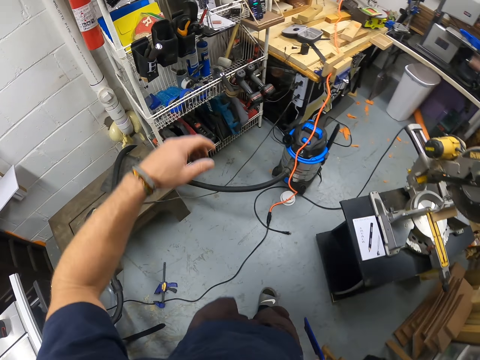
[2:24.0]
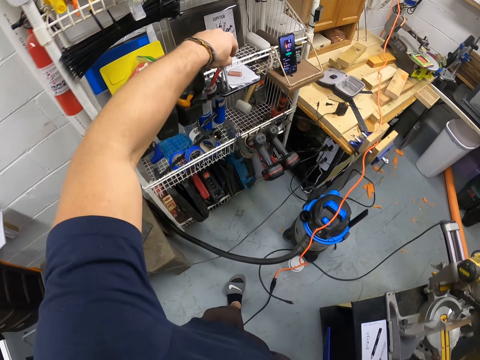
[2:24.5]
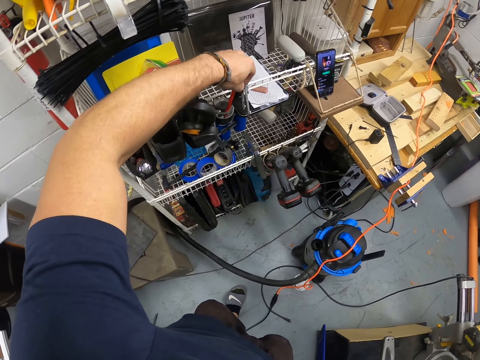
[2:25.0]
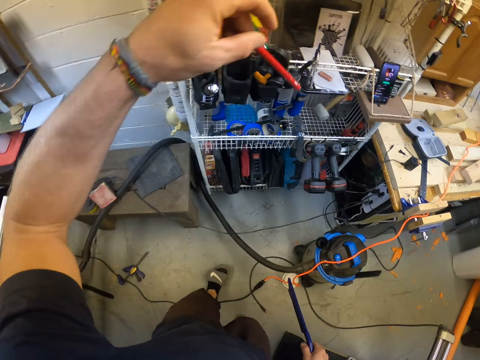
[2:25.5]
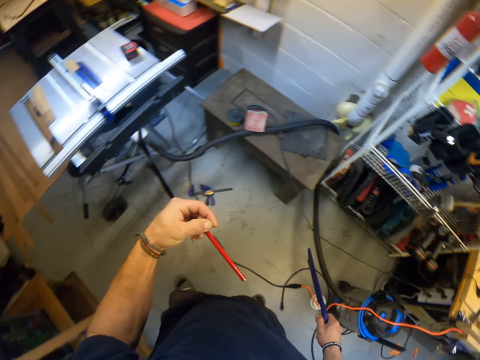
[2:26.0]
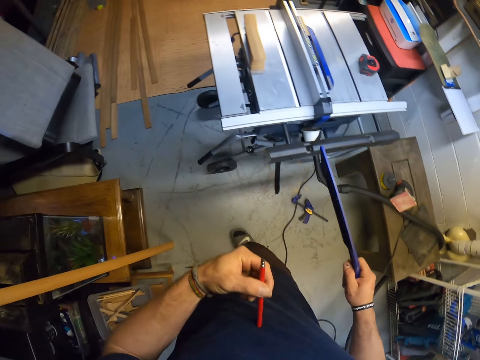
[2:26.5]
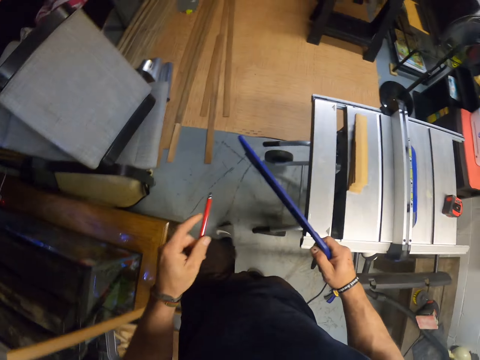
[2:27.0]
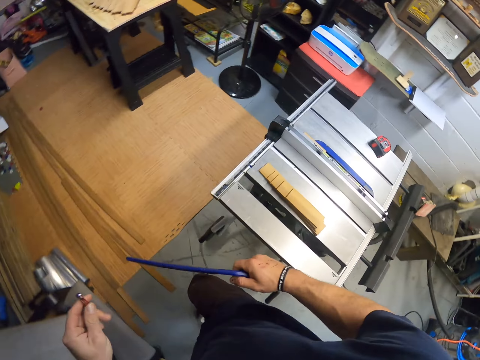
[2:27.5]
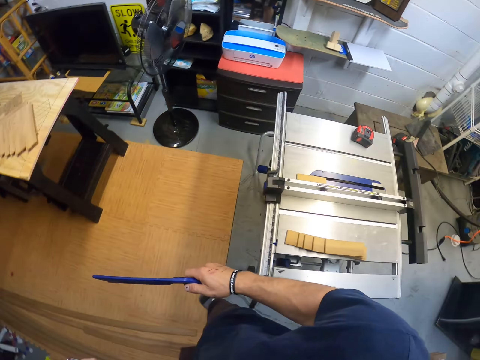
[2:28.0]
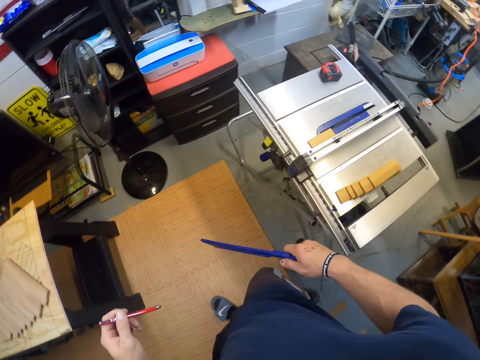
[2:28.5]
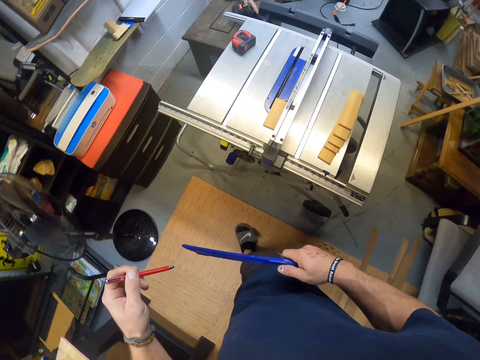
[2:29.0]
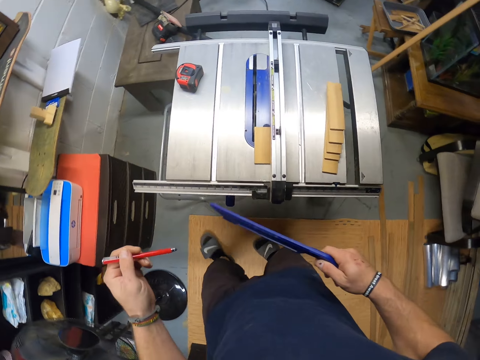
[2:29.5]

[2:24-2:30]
The camera wearer walks to the other side of the room. He picks up a pencil from a cup with his left hand. He touches his cloth with the pencil. He thrusts the pencil up and down. He walks to the other side of the room.

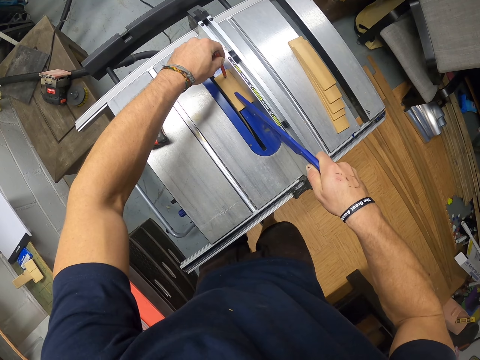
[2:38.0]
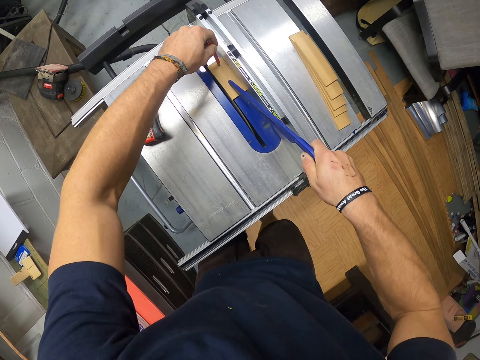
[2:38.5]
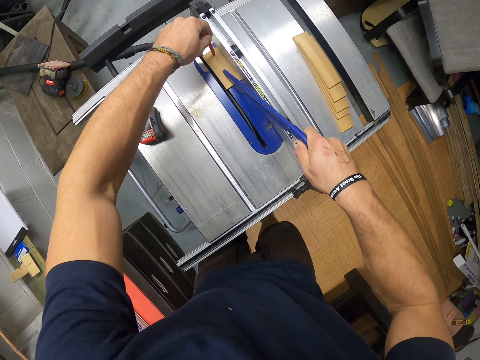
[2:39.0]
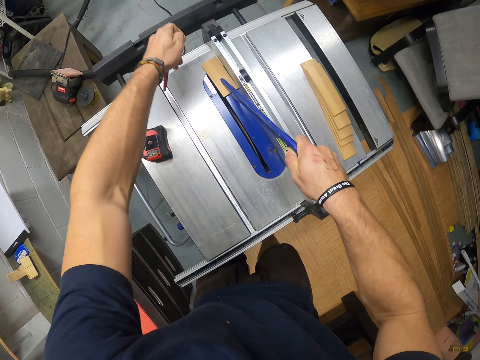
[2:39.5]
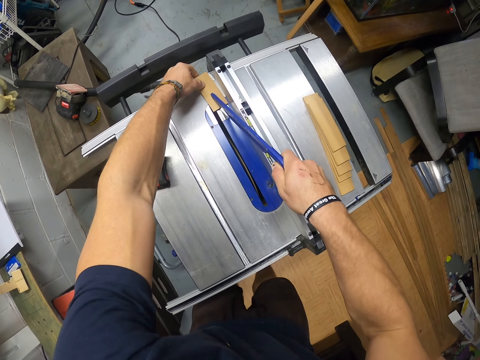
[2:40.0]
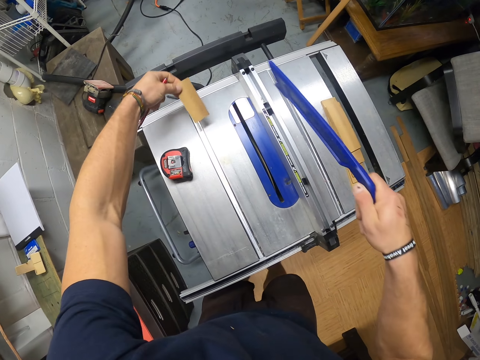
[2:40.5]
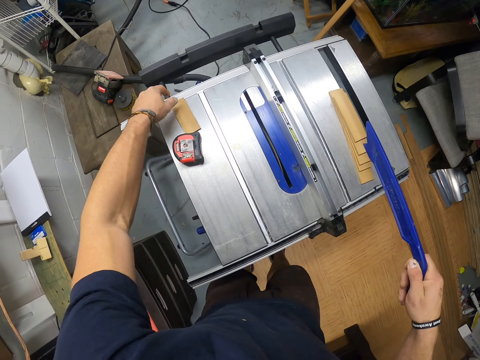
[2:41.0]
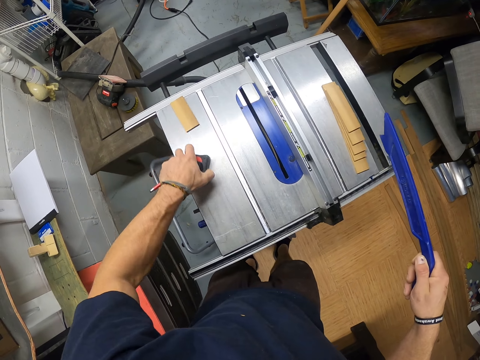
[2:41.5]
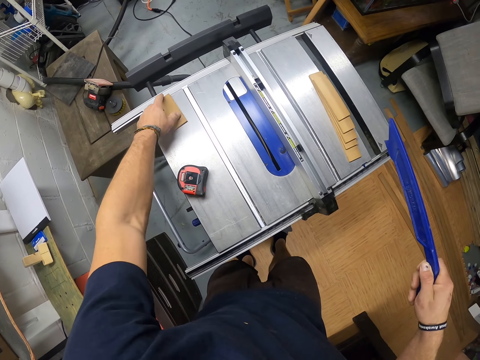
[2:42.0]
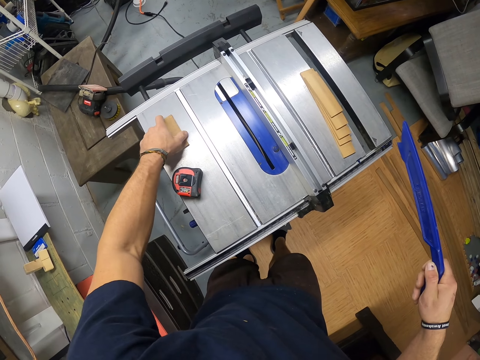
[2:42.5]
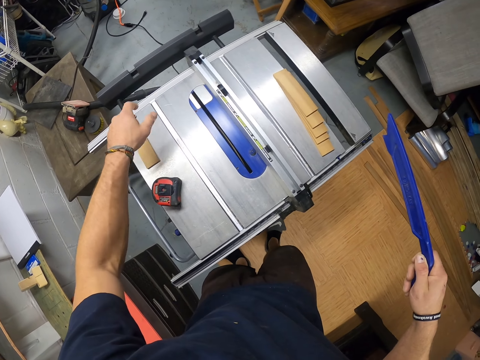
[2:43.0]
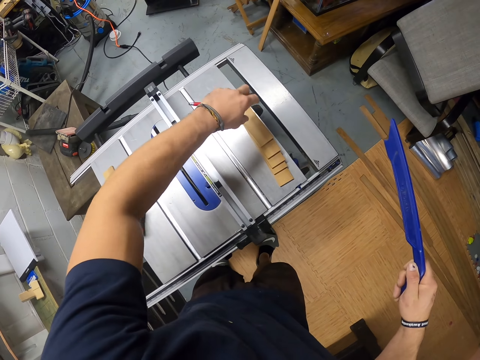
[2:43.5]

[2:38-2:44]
The camera wearer withdraws the pencil from the piece of wood. He lifts up the strip wood from the table saw with his left hand and drops the strip wood on the table saw with his left hand. He shifts the tape measure aside on the table saw with his left hand. He shifts the strip wood on the table saw with his left hand.

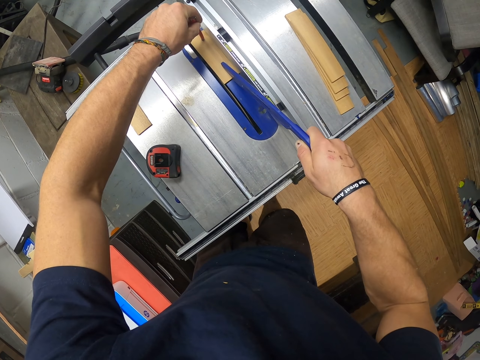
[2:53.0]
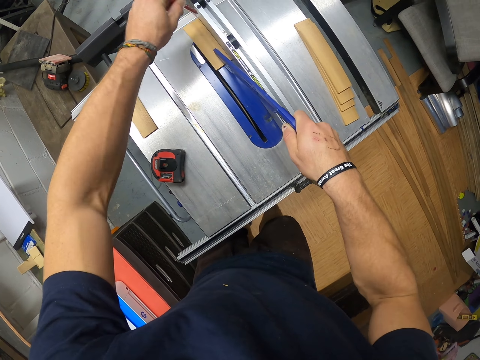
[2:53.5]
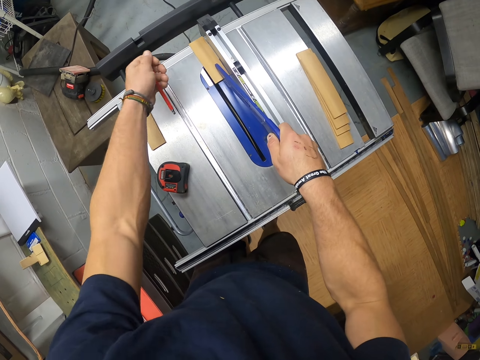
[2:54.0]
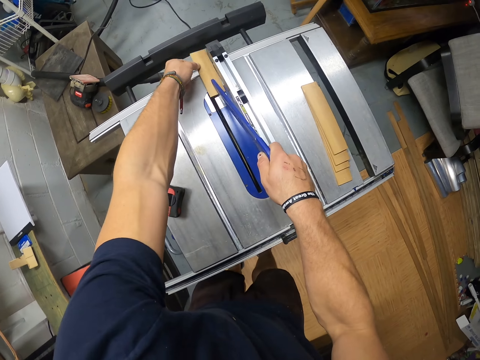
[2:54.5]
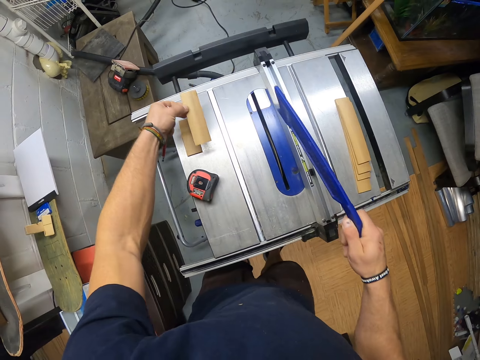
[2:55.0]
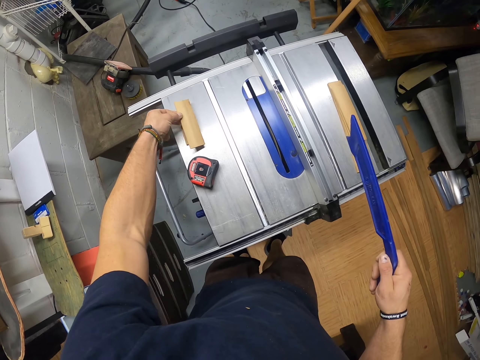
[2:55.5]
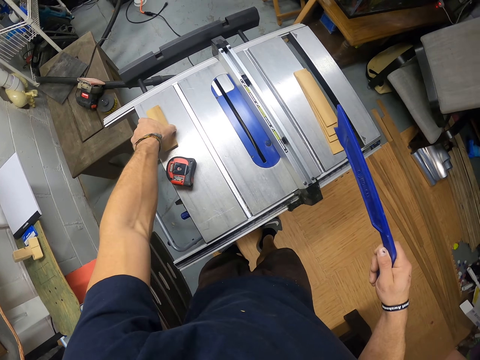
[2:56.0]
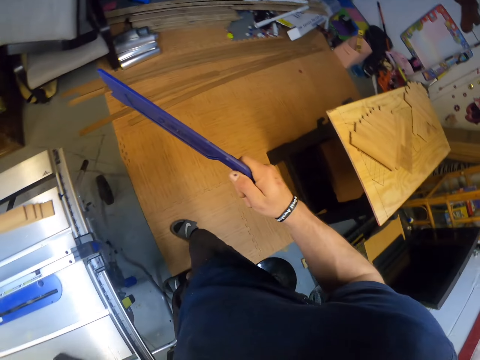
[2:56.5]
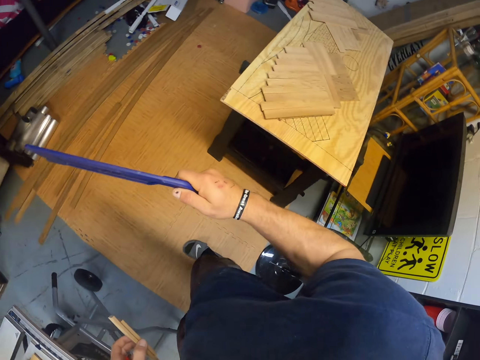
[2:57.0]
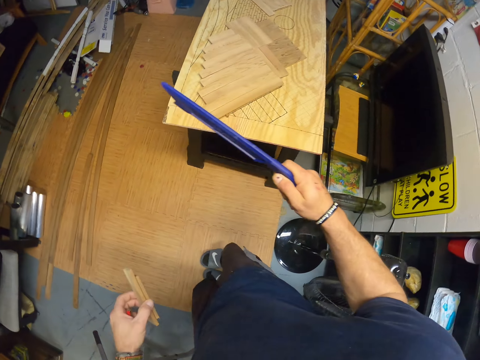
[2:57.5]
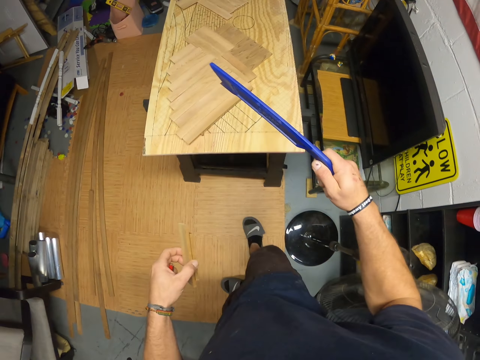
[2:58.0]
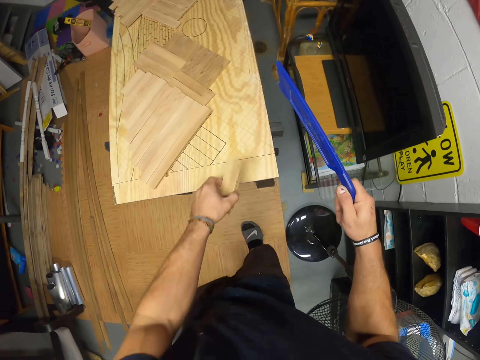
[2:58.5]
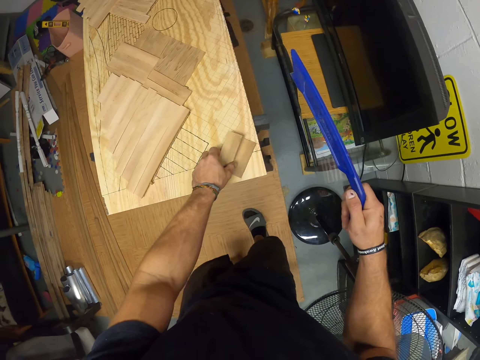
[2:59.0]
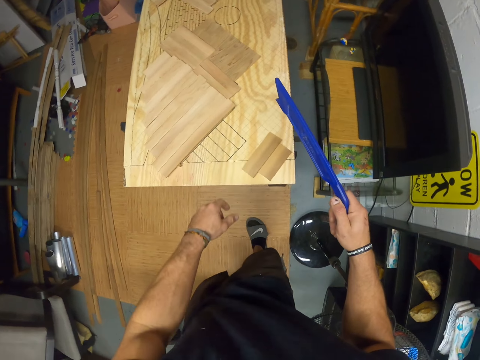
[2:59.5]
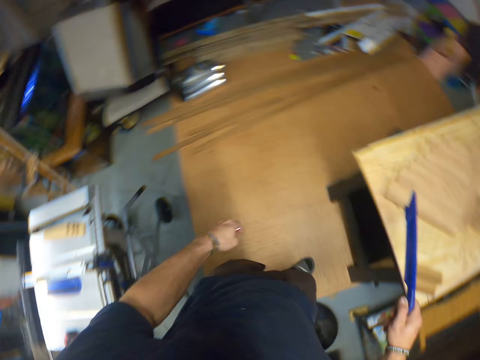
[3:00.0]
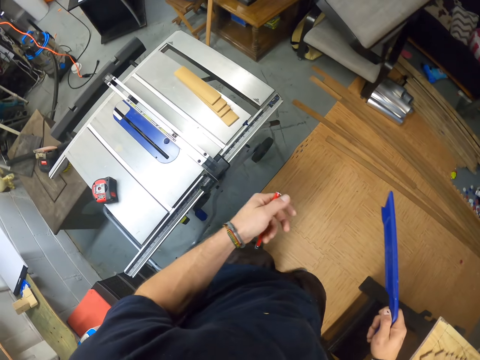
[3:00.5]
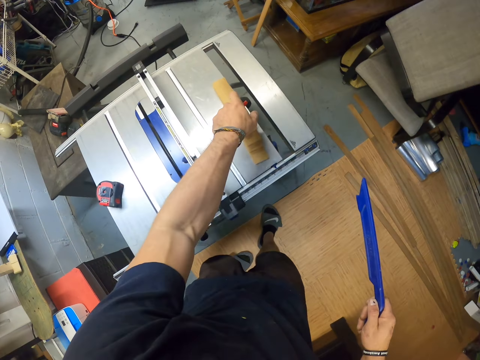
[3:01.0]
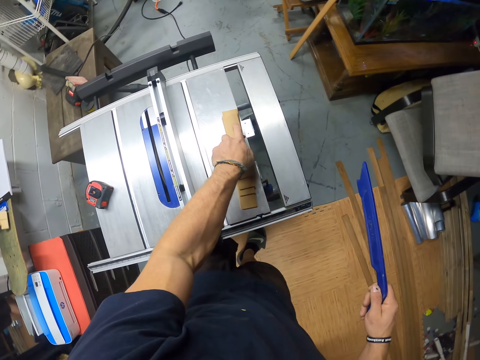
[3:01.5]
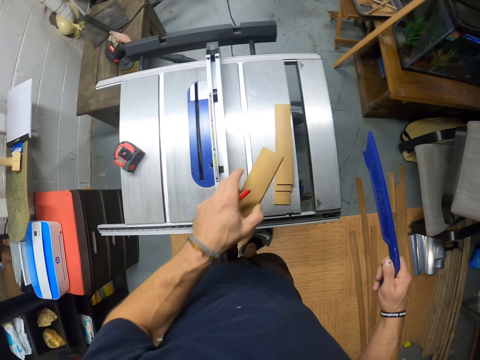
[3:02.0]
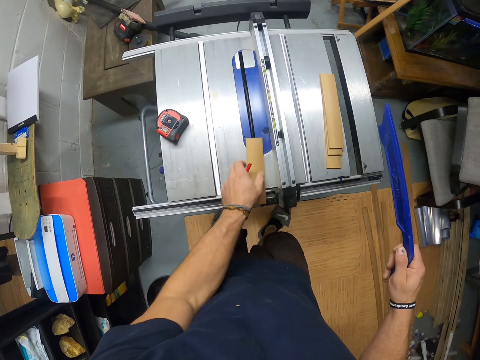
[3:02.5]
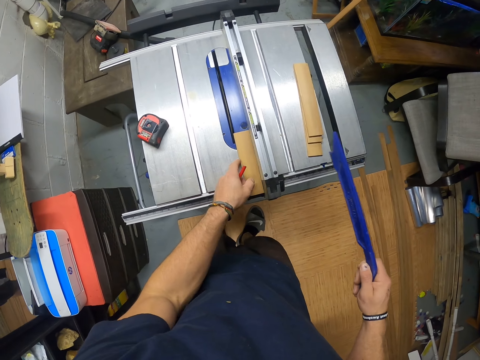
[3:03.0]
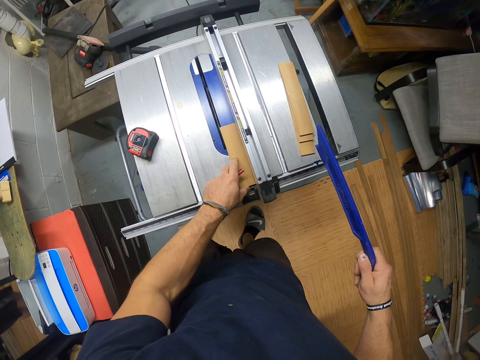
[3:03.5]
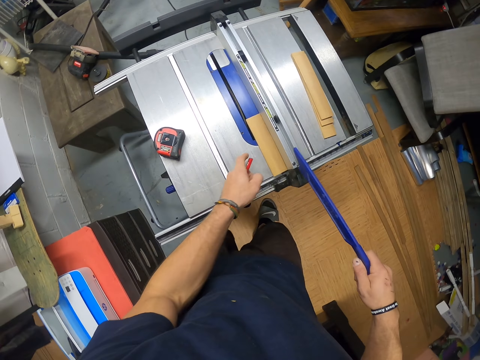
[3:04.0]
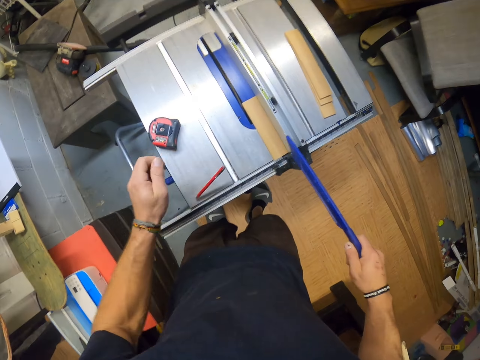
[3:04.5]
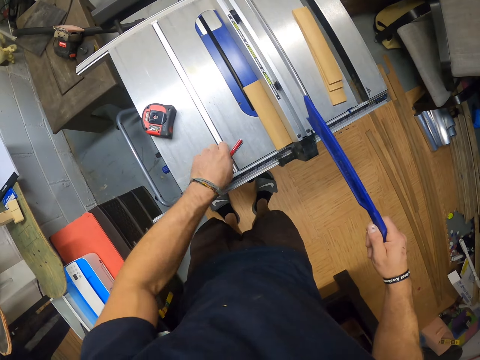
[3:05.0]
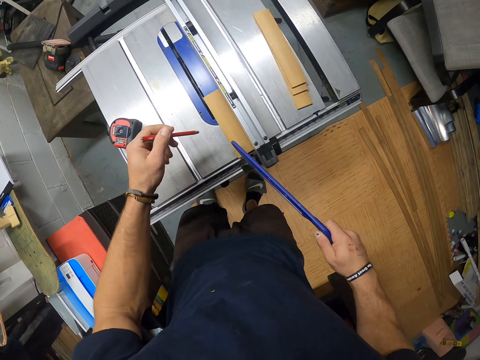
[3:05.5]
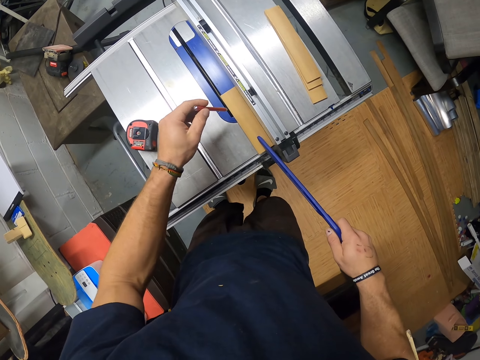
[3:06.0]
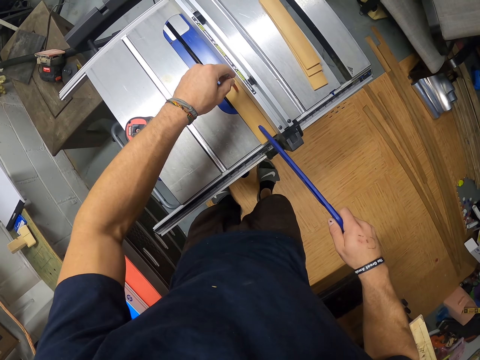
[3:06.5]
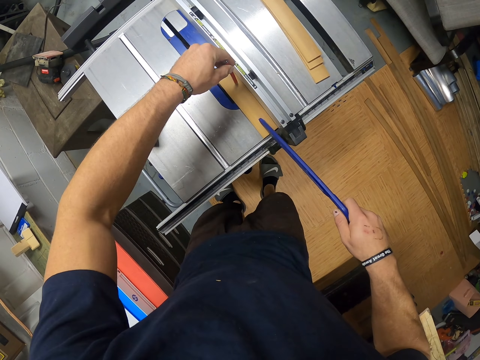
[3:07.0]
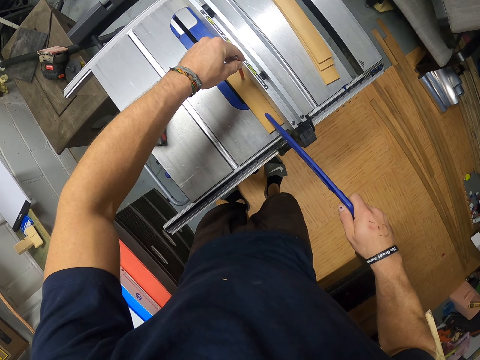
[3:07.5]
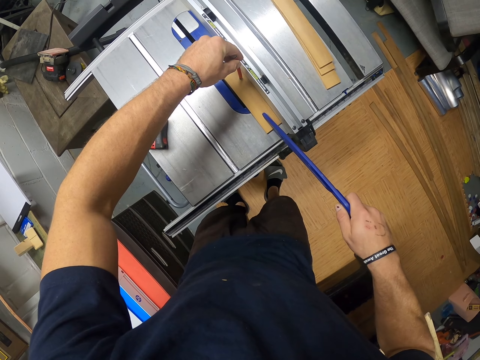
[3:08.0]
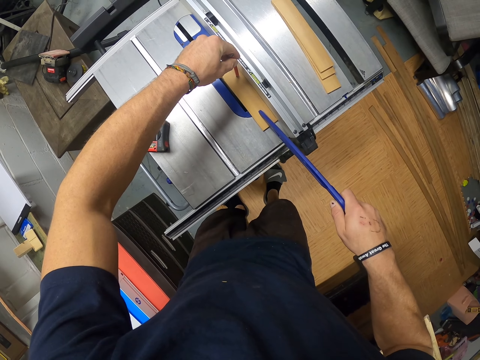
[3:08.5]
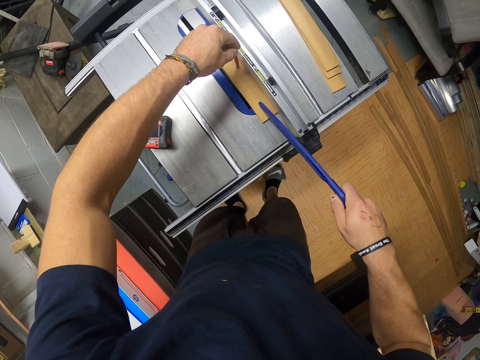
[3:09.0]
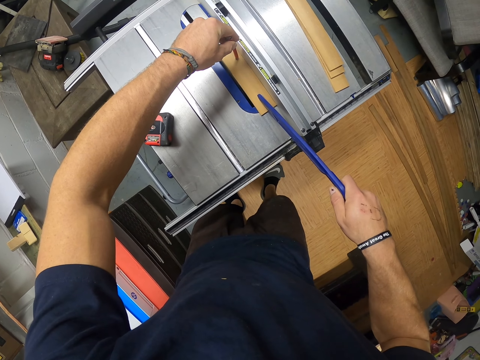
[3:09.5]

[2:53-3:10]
The camera wearer picks up the strip wood or piece of wood from the table saw with his left hand and drops the strip wood on the table saw with his left hand. He picks up the strip woods from the table saw with his left hand. He aligns the pieces of wood with the left hand. He turns to the other side. He drops the strip woods on a table with his left hand. He turns to the other side. He picks up one strip wood from the table saw with his left hand and positions the strip wood on the table saw with his left hand. He drops the pencil on the table saw with his left hand and picks up the pencil from the table saw with his left hand. He places the pencil and the push stick on the strip wood with his hands. He places the piece of wood on top of the table. He pushes the strip wood on the table saw with the pencil and the push stick.
